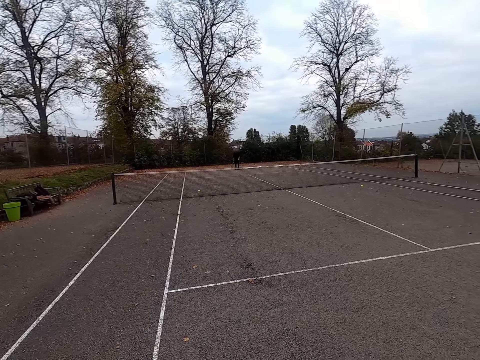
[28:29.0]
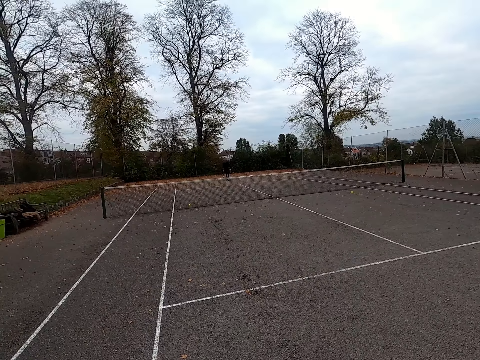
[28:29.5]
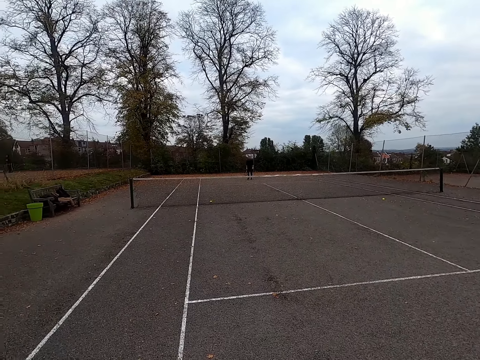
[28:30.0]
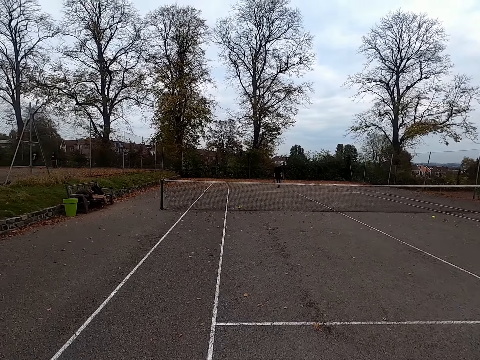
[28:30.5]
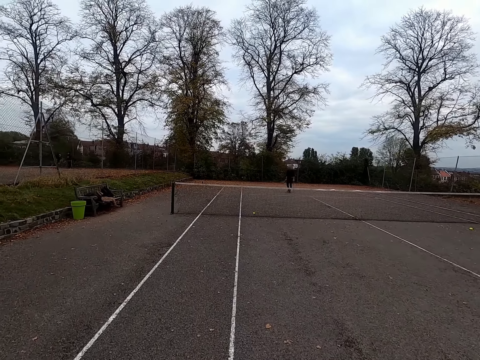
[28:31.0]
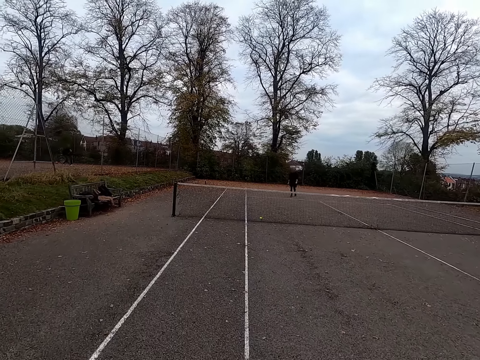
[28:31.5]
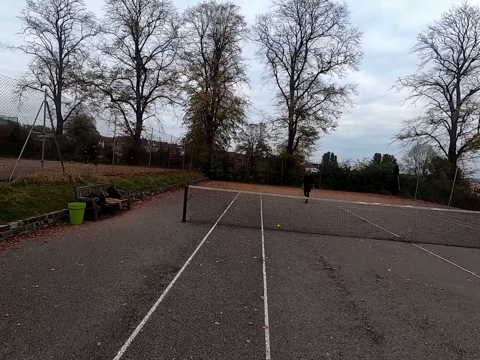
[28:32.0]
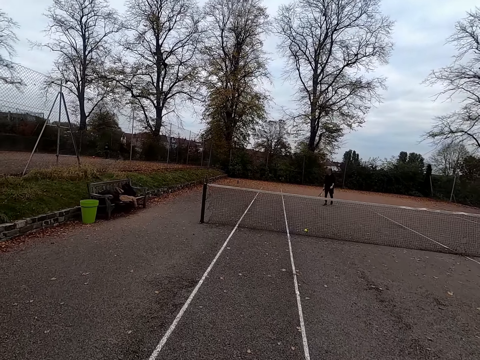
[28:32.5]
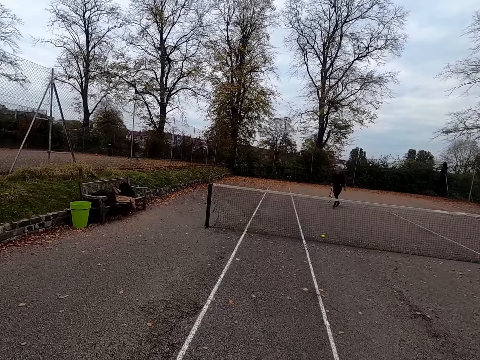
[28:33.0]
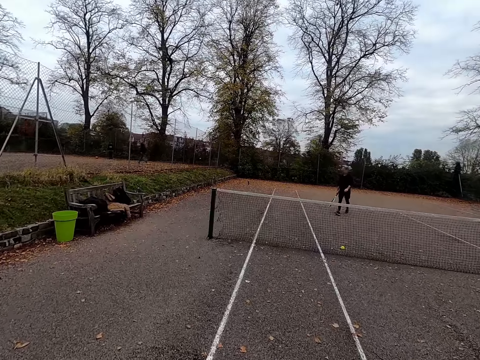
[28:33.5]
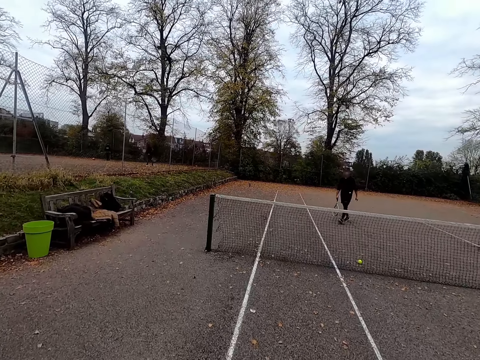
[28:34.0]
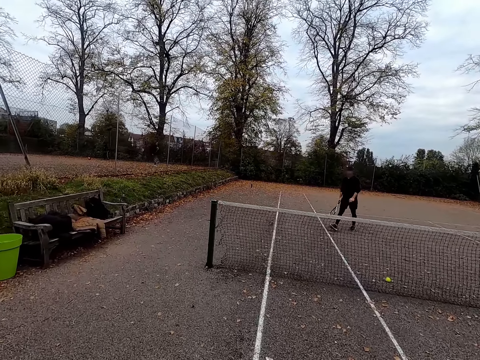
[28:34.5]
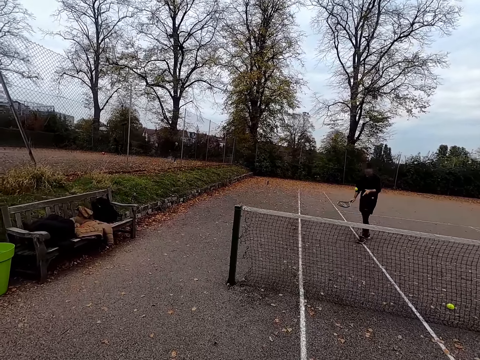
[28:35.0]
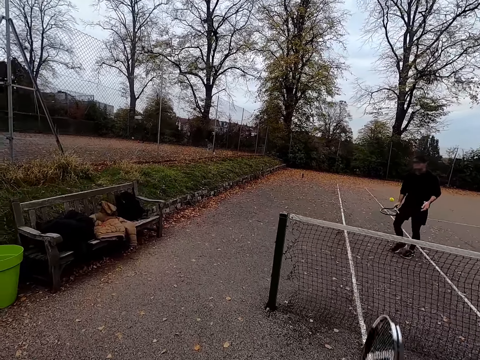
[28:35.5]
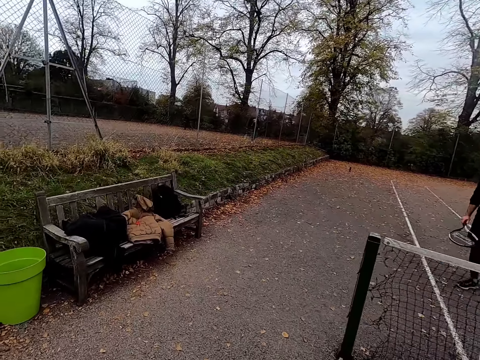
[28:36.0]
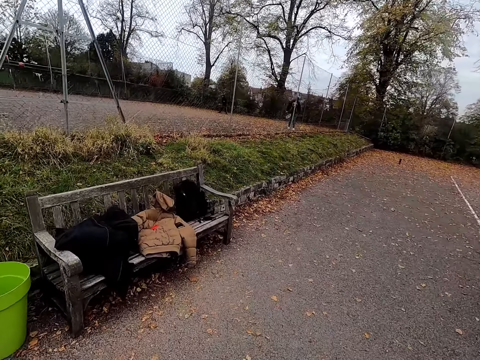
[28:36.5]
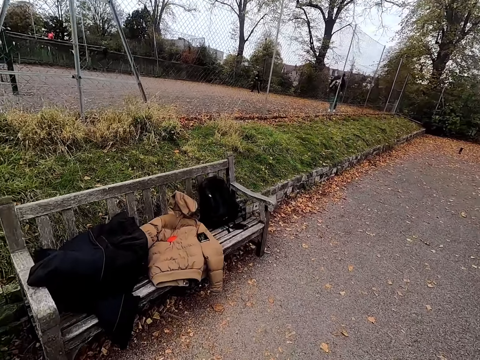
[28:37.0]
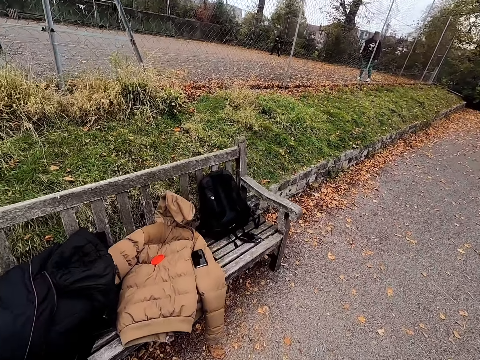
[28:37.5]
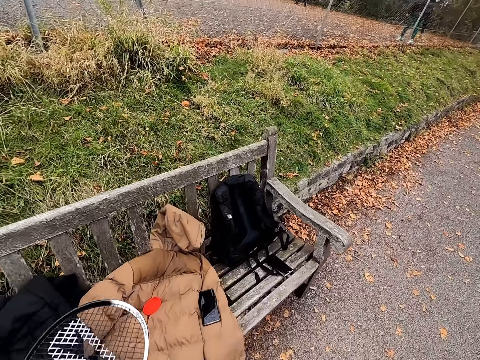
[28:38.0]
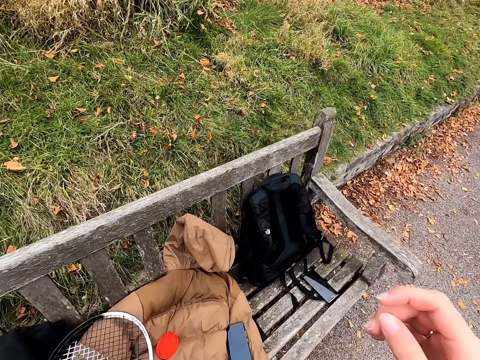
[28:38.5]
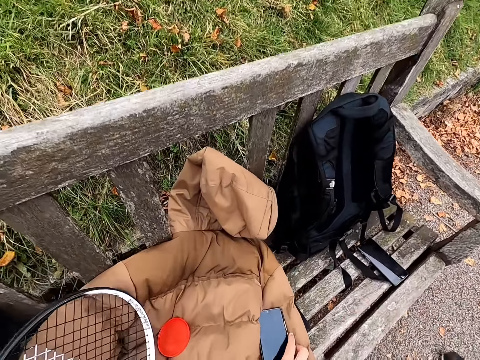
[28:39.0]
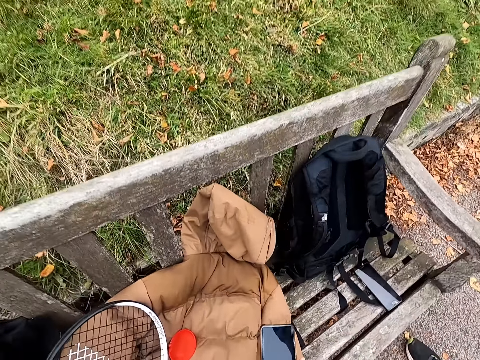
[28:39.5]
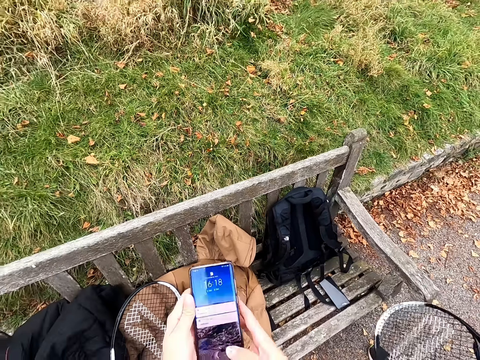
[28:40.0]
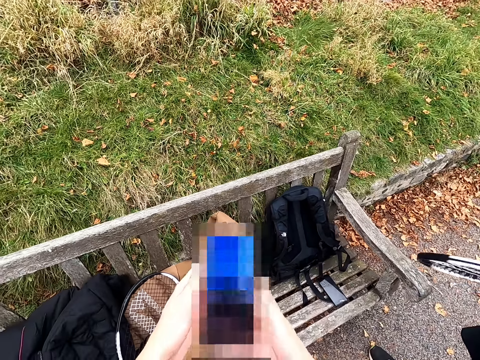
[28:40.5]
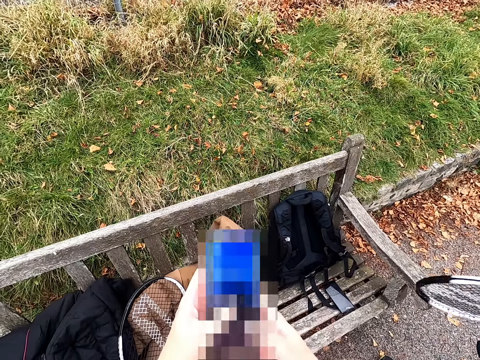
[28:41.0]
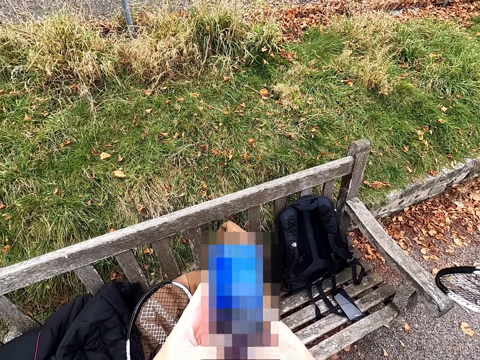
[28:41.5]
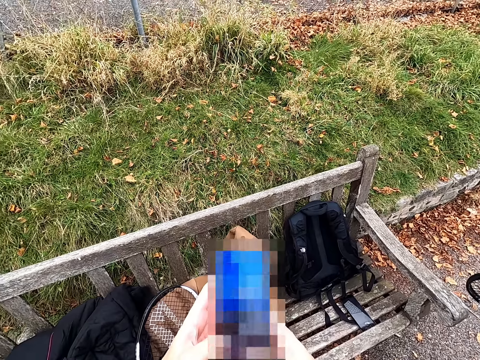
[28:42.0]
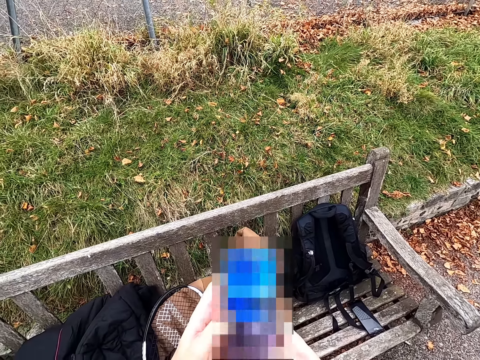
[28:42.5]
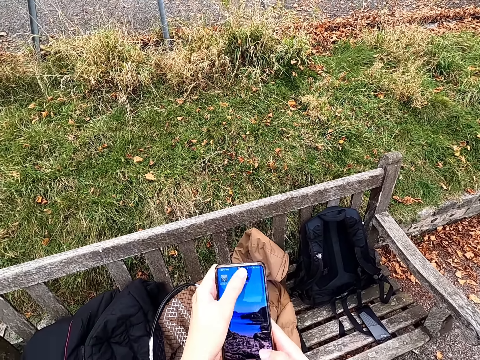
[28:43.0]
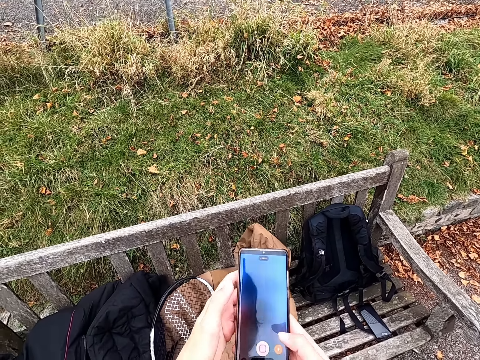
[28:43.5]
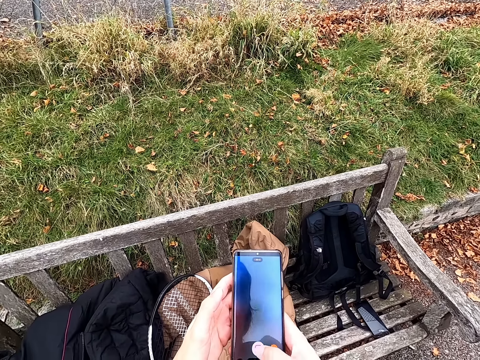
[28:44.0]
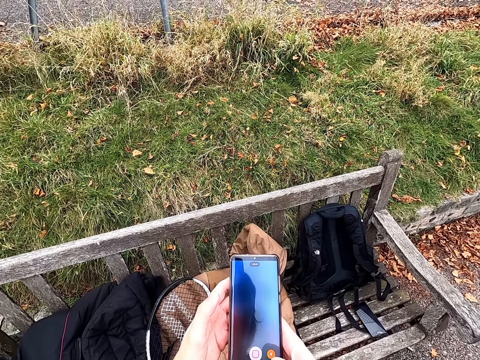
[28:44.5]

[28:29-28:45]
A man walks toward the tennis net. The camera wearer walks forward toward the tennis net to pick the ball. The man throws the ball to the racket and hits the ball with the racket. The camera wearer lifts the racket. The man walks around the tennis court. The camera wearer walks around the tennis court. He puts the racket on the jacket. He picks up his phone and looks into it. He operates the phone with both hands.
